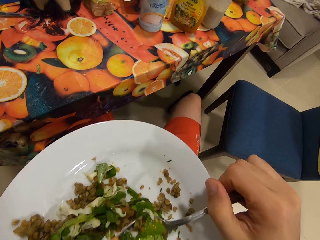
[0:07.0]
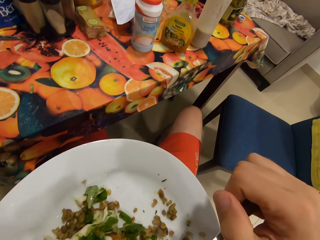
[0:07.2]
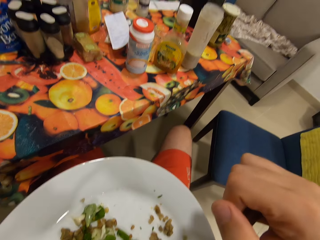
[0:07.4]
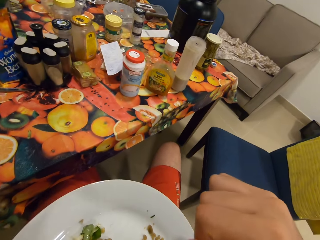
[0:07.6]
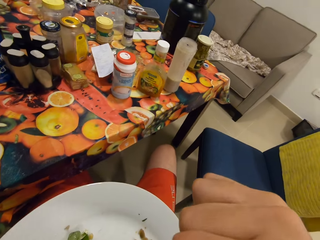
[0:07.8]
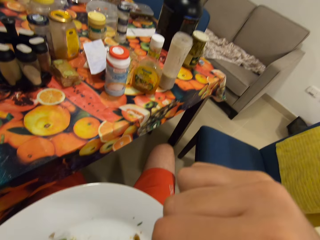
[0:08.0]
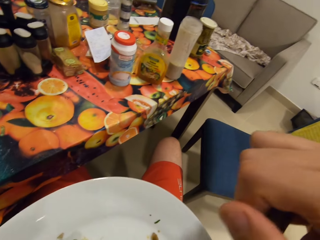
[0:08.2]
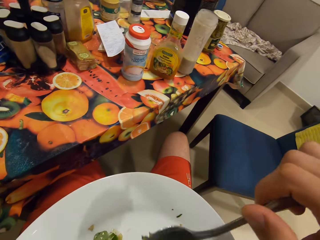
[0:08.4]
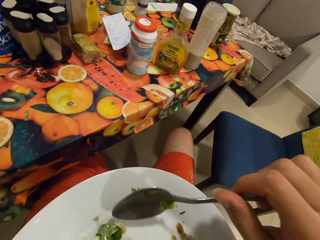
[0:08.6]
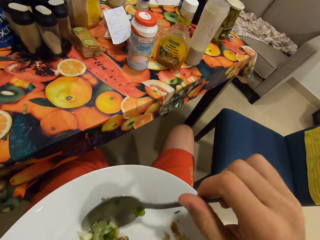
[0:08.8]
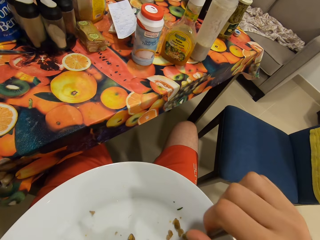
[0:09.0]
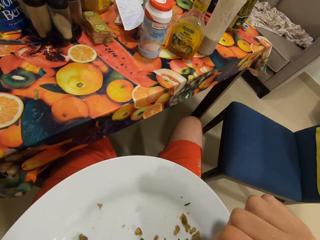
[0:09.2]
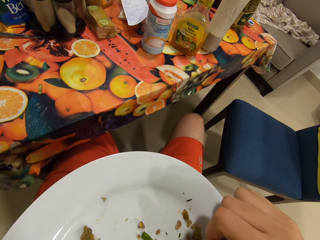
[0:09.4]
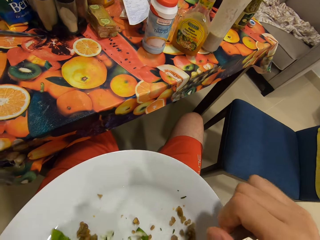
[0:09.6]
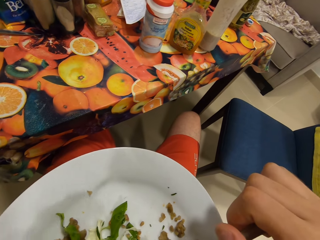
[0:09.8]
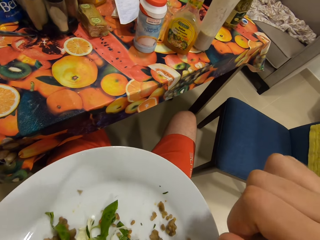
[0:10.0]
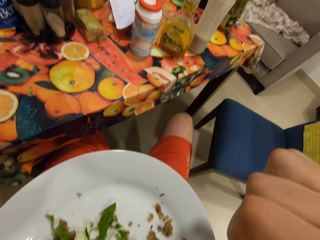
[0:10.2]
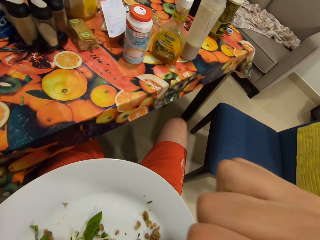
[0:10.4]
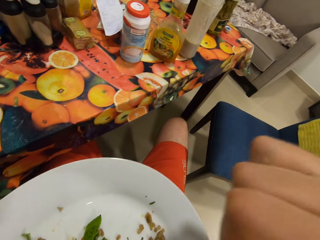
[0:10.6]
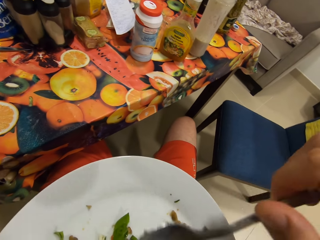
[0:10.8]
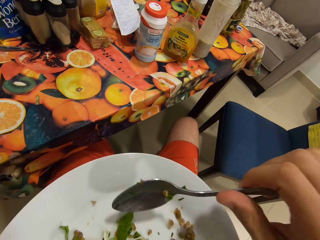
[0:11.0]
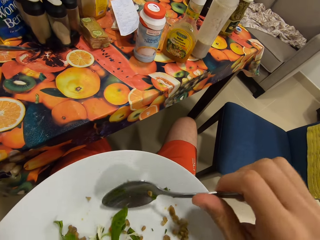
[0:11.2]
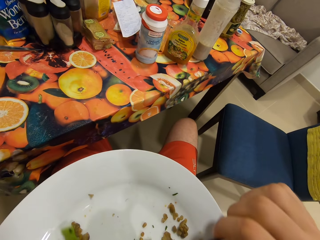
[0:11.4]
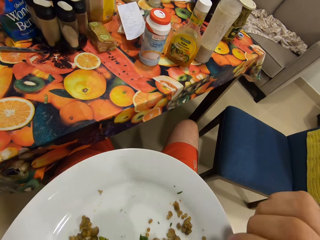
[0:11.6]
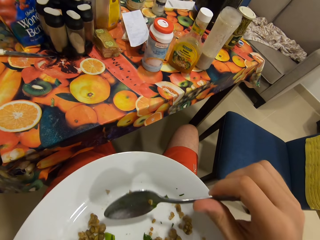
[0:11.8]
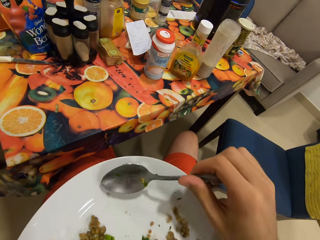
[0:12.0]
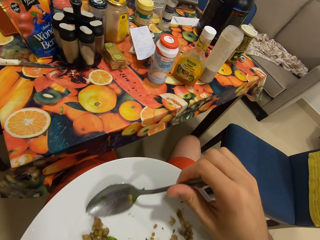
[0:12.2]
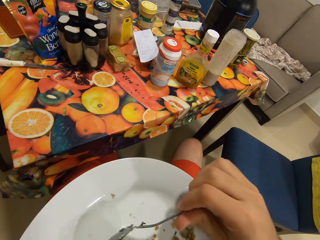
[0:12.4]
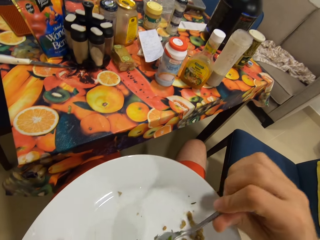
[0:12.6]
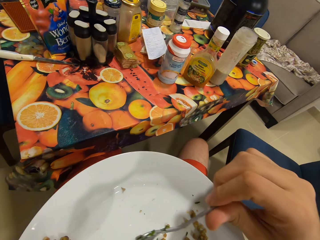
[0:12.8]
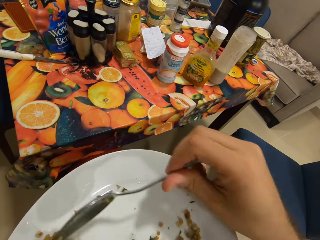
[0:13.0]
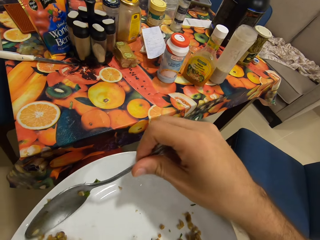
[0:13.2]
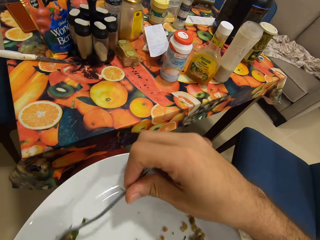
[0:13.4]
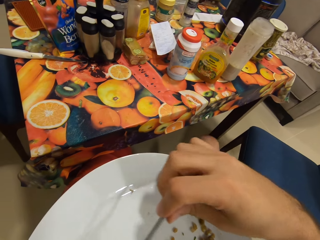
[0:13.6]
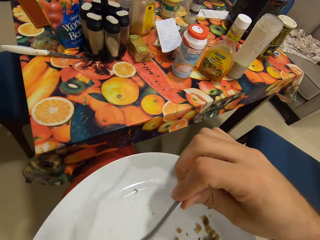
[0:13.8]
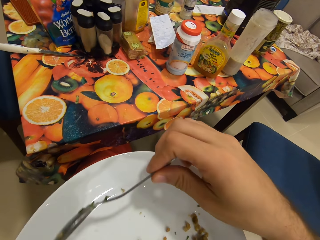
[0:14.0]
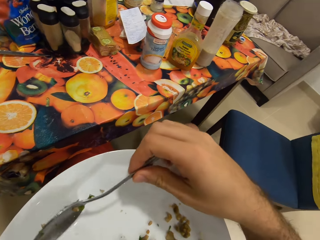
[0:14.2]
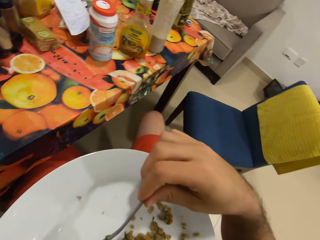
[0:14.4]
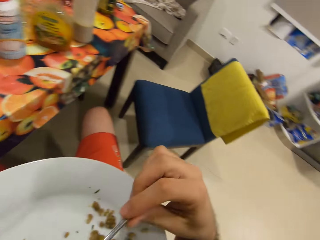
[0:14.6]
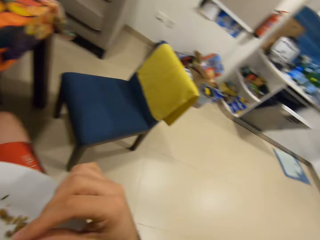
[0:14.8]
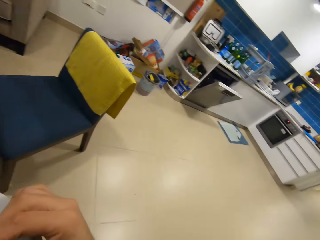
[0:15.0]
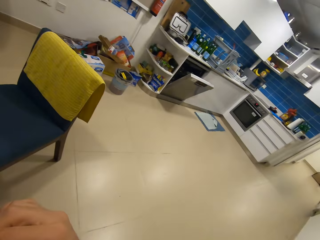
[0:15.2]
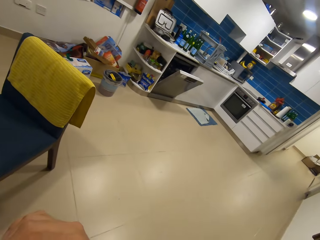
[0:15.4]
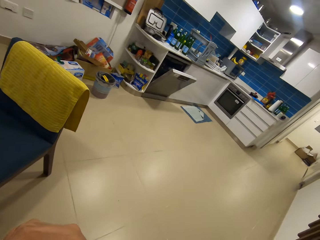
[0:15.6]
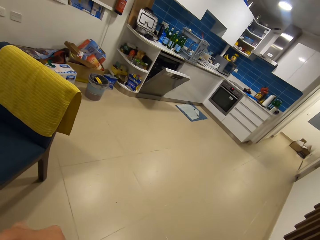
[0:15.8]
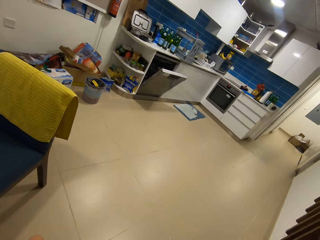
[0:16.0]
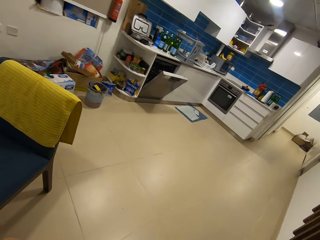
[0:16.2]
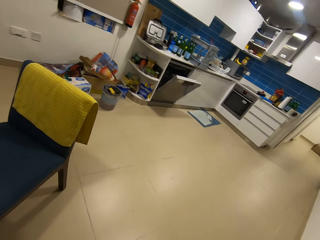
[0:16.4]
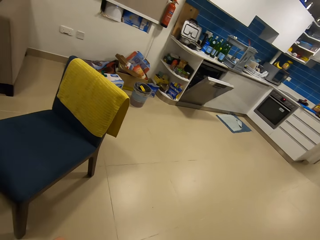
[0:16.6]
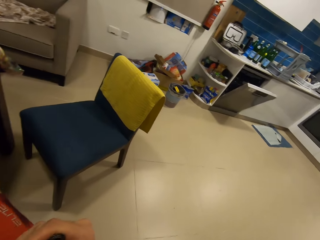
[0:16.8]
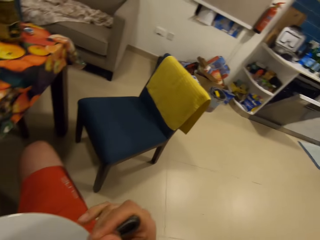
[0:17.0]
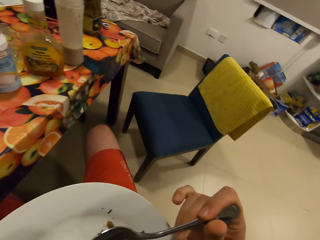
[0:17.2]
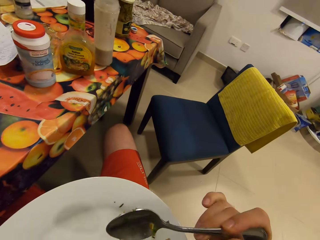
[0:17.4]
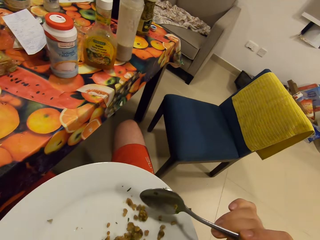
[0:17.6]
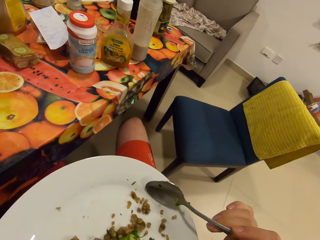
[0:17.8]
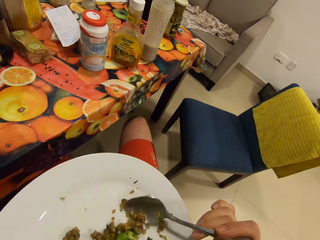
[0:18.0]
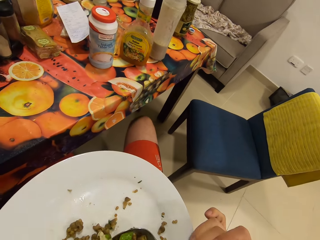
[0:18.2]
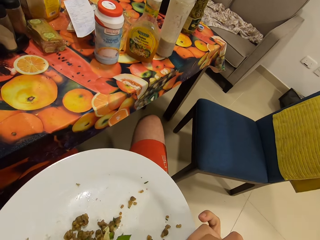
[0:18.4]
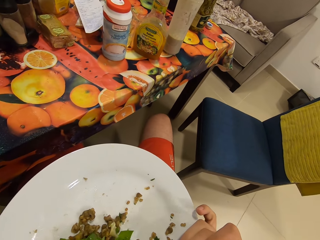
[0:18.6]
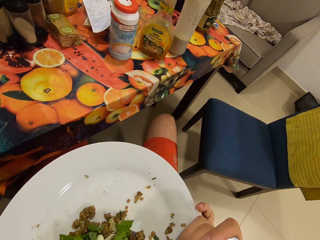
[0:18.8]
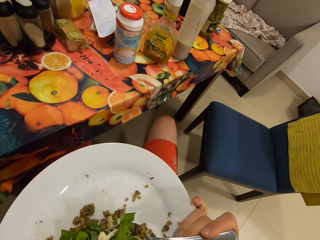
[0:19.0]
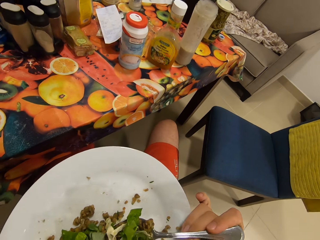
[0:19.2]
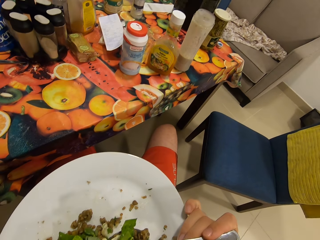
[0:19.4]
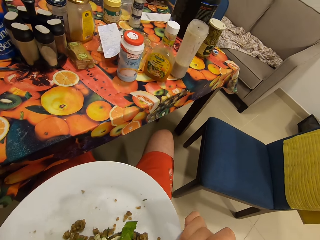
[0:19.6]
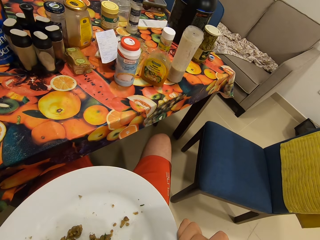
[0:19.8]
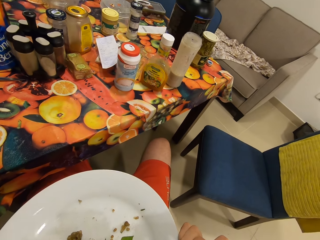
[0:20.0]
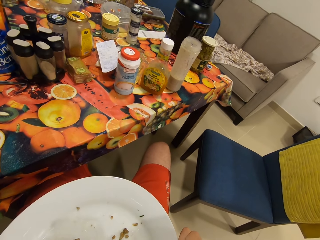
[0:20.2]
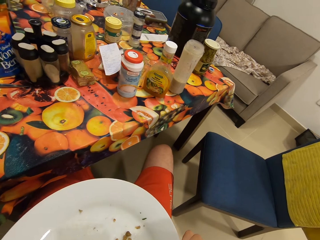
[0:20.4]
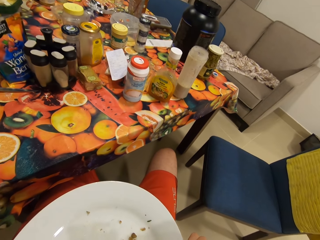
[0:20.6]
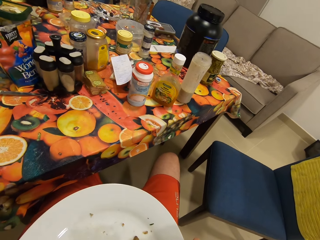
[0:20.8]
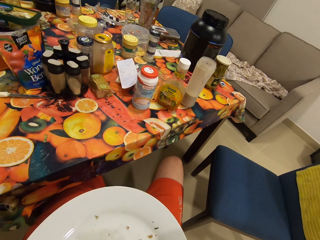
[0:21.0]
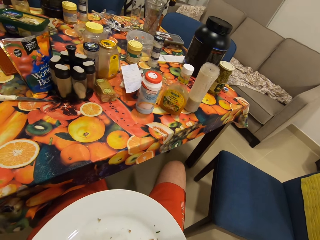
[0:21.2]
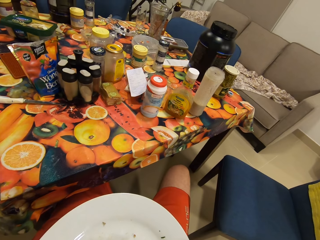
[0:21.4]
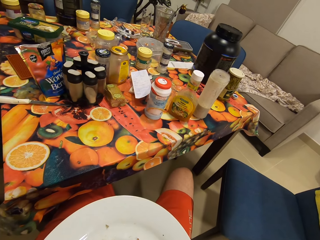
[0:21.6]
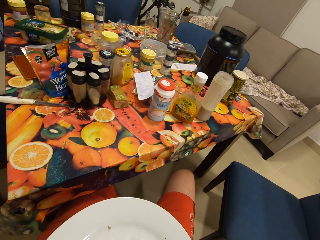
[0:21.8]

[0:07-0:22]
The camera wearer puts the spoon of salad in his mouth with his right hand. He scoops salad in the plate with the spoon in his right hand. He gathers the food. He puts the spoon of salad in his mouth with his right hand. He scoops salad in the plate with the spoon in his right hand. He turns around the room. He gathers the food.

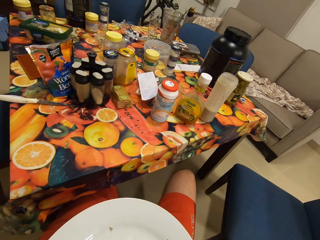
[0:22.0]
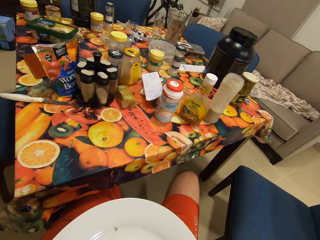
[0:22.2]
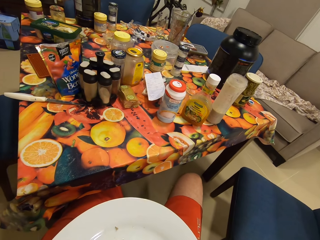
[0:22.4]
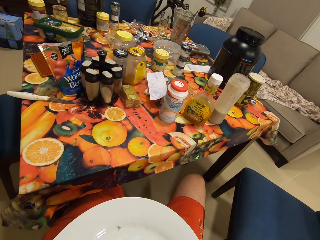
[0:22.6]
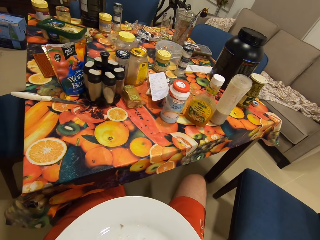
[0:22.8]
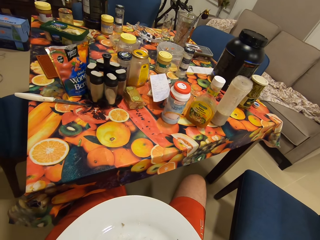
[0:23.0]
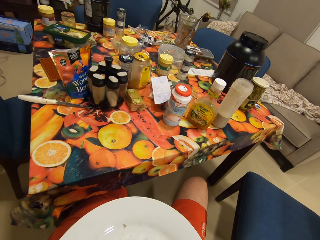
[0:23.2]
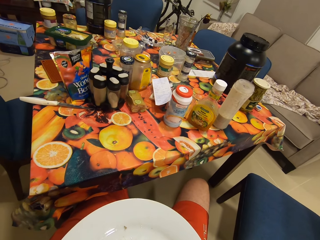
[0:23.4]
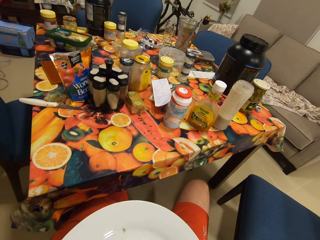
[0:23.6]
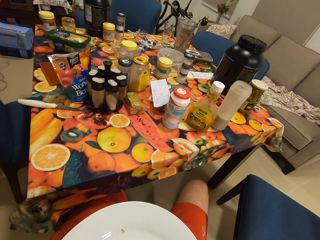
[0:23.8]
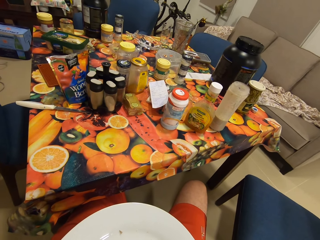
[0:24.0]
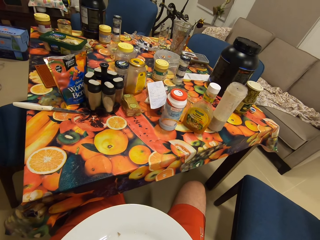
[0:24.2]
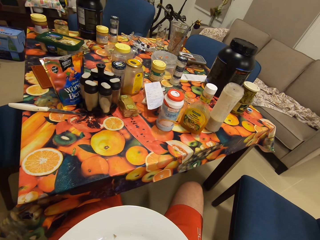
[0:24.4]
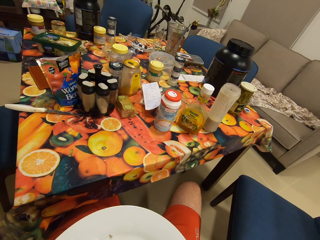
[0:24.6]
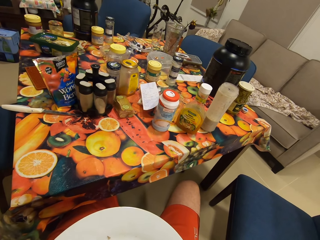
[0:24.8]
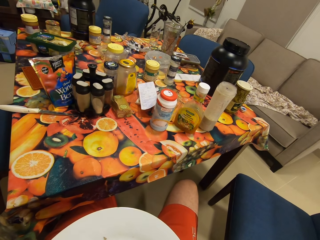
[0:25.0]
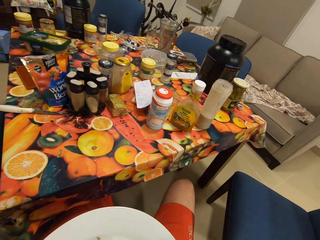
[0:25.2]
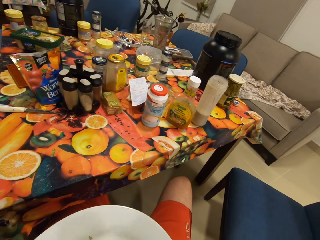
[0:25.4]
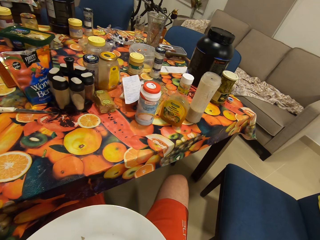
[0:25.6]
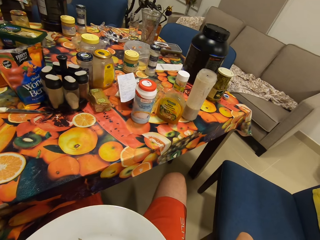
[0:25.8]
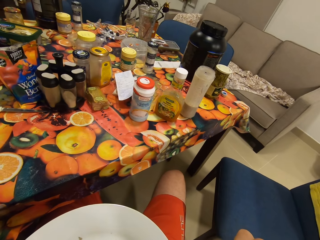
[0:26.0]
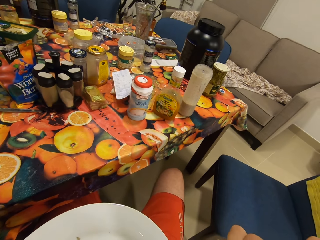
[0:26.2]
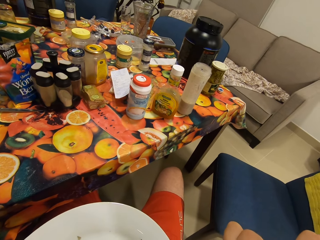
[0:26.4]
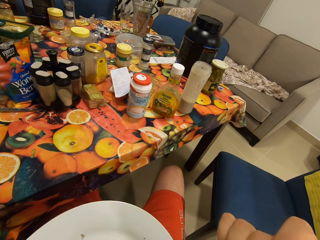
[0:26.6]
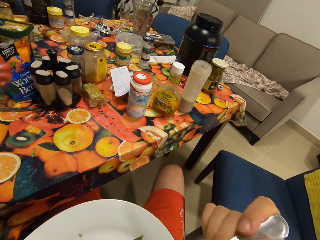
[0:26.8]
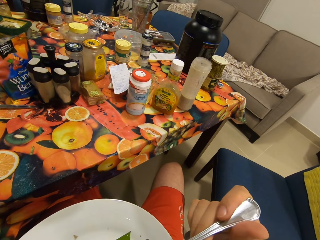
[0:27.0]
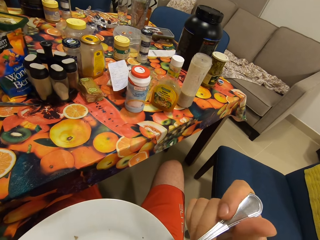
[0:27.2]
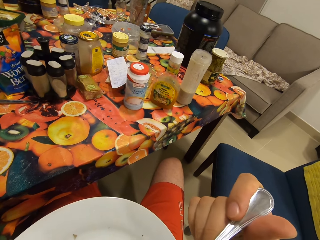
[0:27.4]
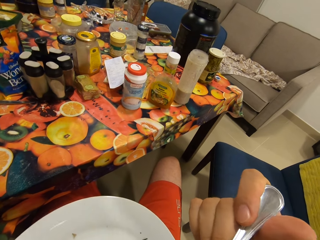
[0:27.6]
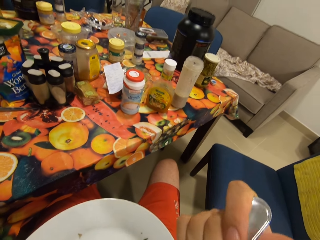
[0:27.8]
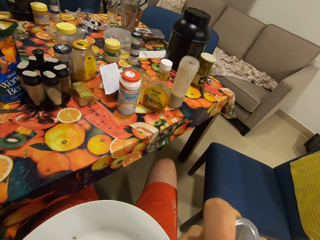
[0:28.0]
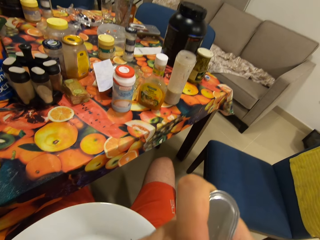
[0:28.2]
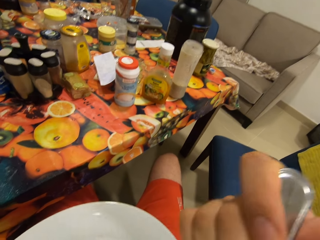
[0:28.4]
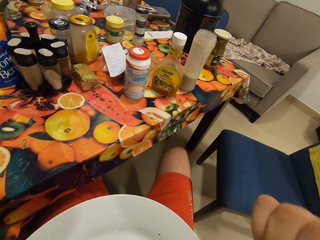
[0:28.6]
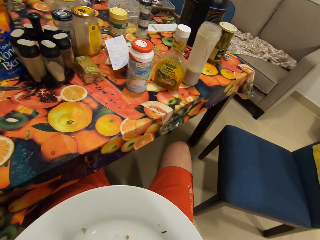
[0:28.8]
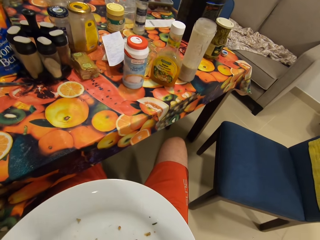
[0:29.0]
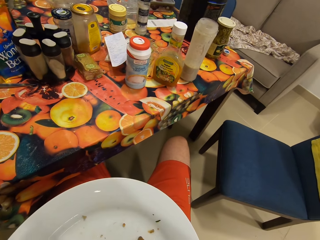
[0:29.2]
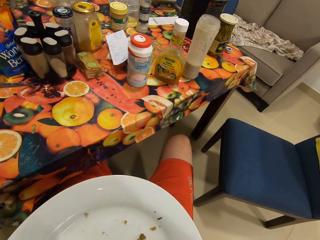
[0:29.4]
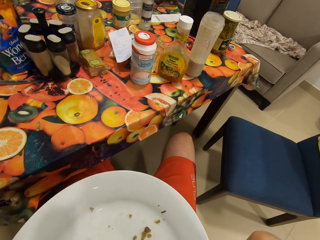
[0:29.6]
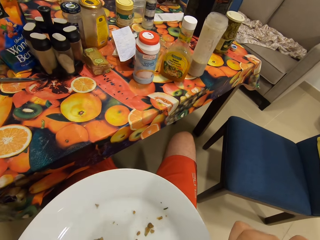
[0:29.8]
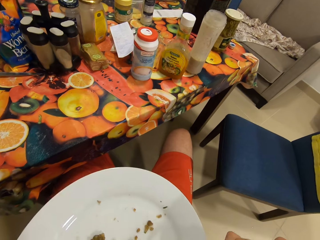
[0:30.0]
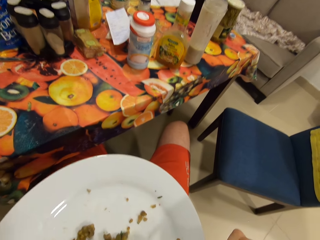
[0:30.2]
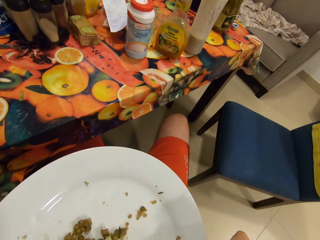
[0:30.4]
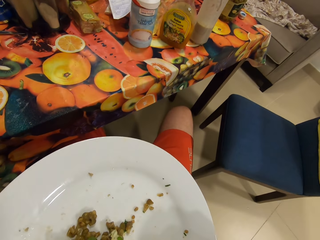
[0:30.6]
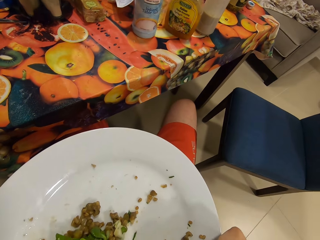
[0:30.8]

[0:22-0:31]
The camera wearer puts the spoon of salad in his mouth with his right hand.
